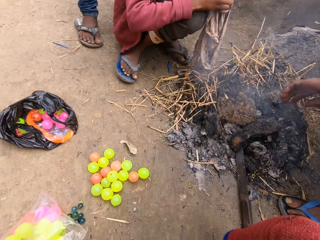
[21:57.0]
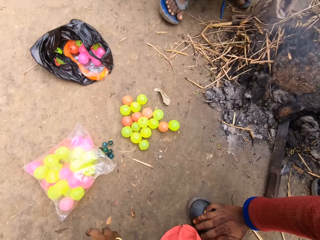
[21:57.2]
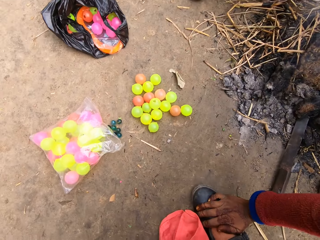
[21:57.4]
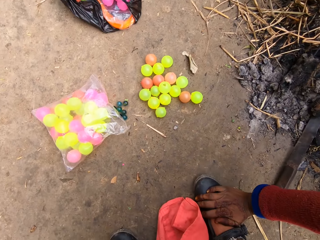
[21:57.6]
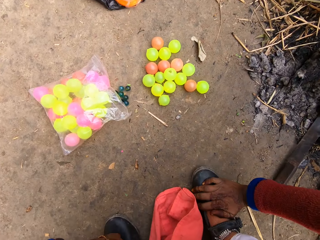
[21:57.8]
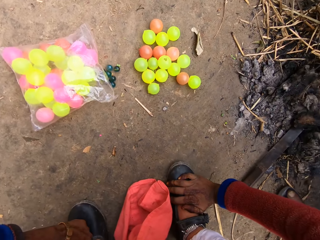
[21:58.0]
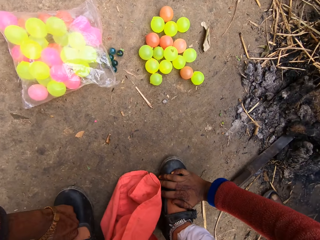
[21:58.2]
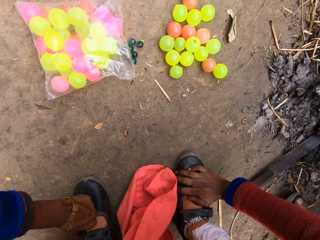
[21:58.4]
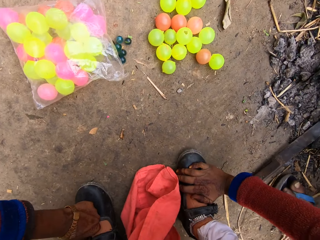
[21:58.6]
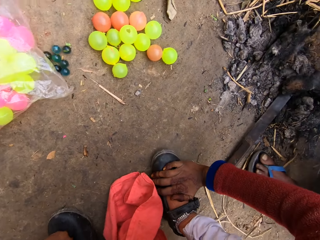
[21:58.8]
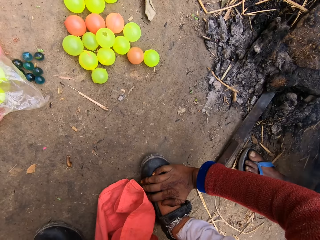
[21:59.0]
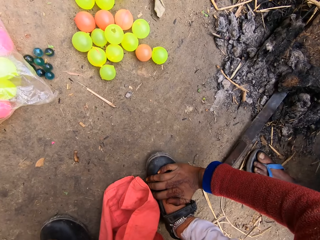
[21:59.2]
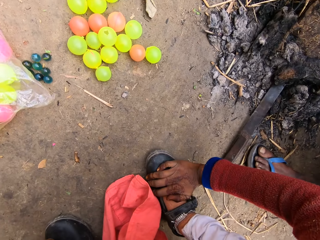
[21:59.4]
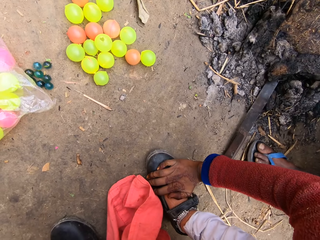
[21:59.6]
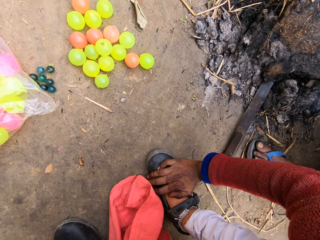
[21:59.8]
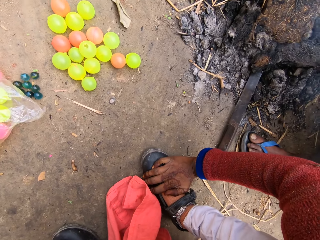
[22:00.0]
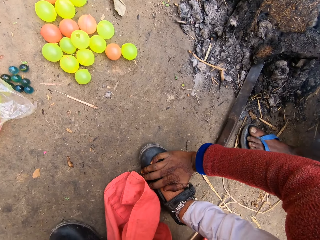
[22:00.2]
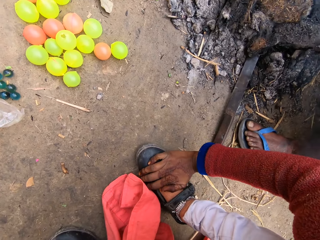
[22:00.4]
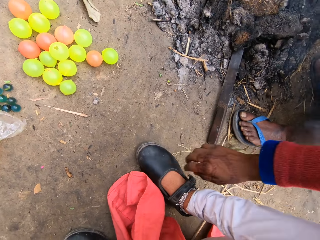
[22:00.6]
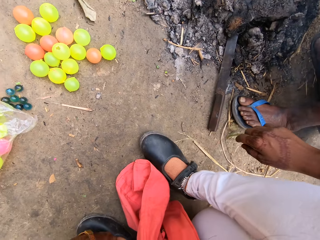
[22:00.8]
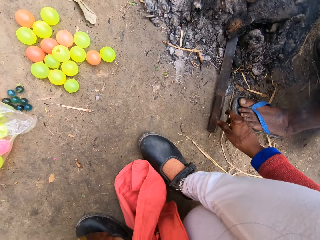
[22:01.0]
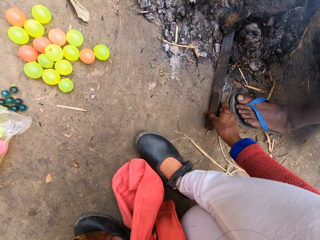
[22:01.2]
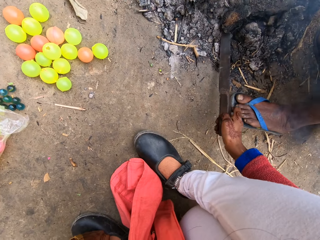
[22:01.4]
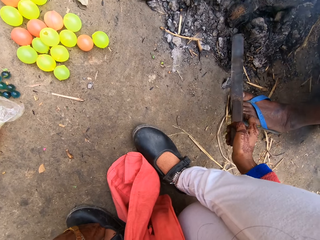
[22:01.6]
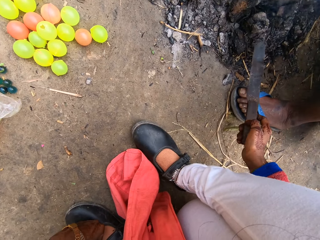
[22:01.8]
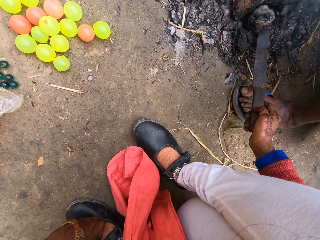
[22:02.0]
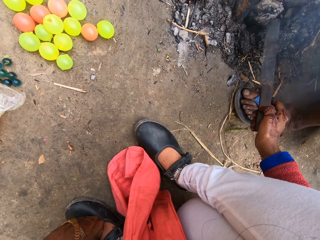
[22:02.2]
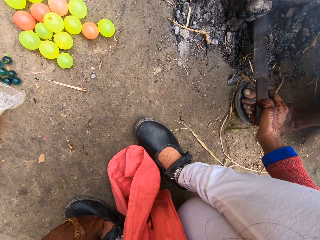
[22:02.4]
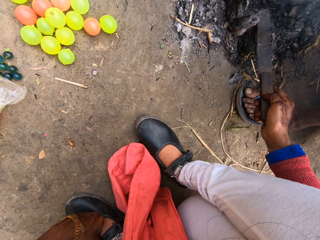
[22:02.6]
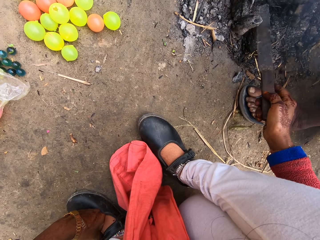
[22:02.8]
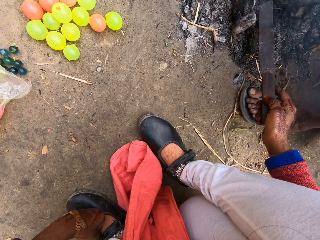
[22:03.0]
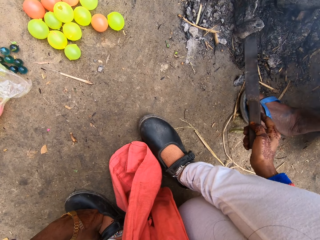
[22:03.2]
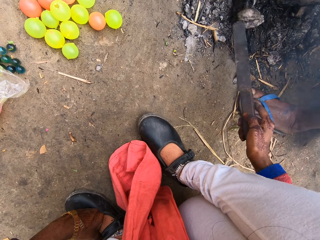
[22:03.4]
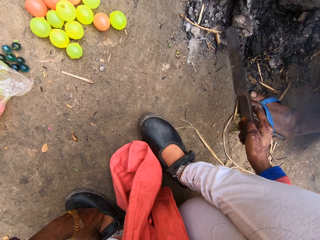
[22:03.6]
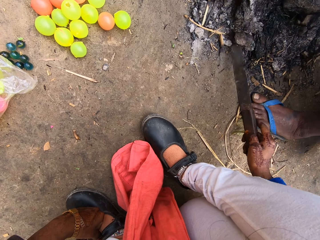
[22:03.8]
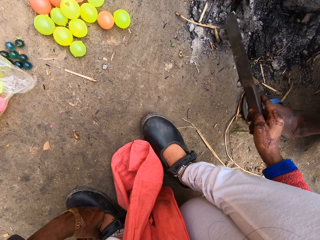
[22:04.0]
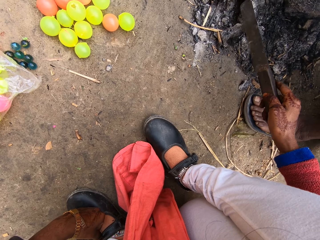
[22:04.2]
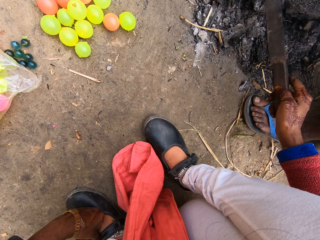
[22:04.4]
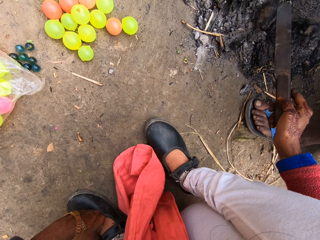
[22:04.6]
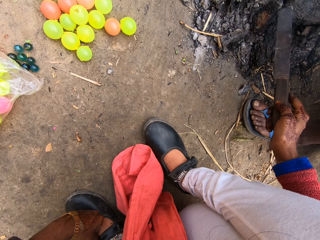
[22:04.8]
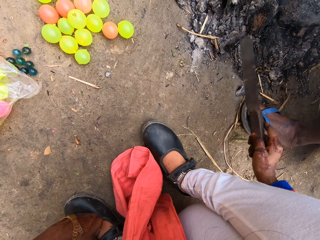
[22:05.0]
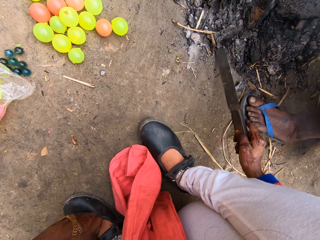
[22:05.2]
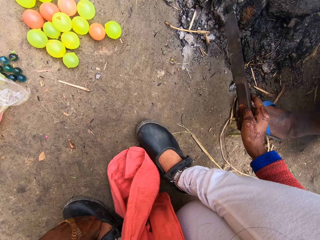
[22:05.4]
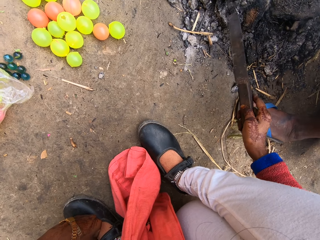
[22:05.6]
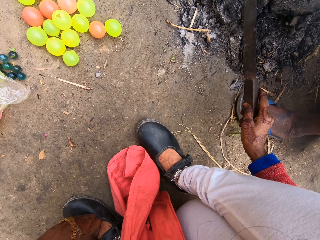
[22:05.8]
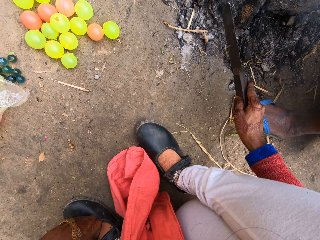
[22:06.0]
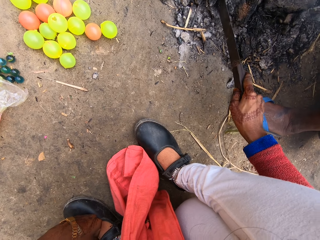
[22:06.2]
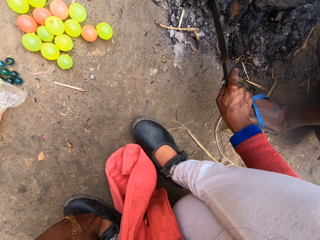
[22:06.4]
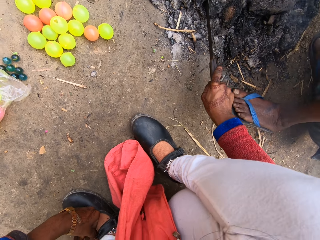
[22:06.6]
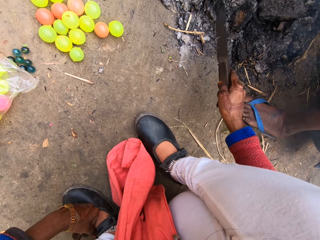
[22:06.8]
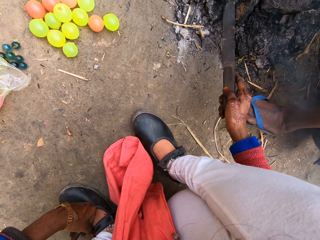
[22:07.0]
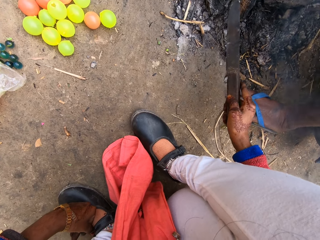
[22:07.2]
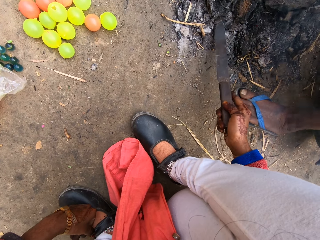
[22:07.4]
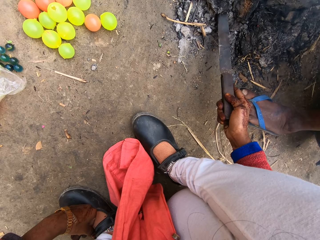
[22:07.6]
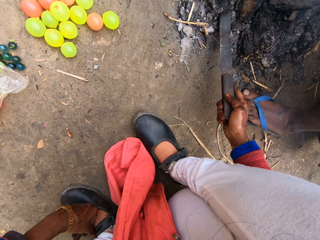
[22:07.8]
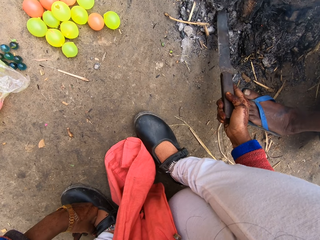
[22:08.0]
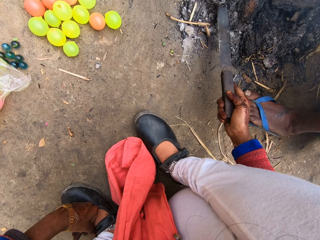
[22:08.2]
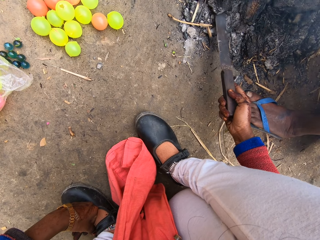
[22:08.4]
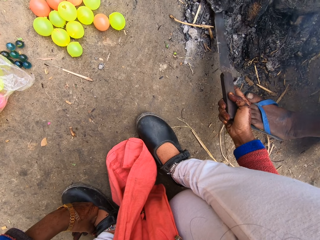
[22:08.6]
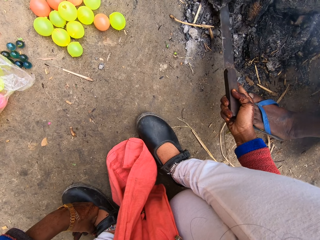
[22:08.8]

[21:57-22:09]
The camera wearer picks up the knife from the ground. They move coal with the knife.

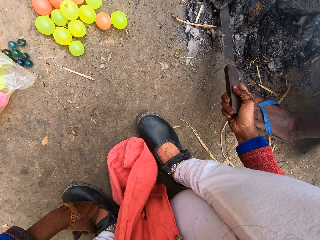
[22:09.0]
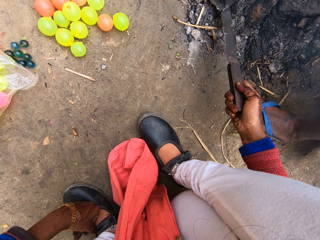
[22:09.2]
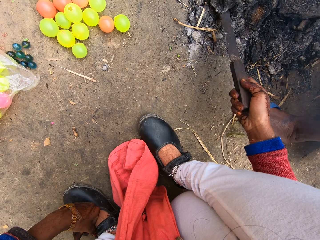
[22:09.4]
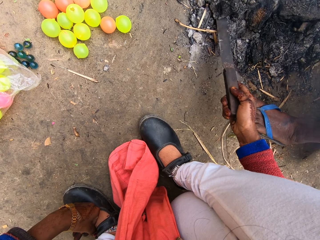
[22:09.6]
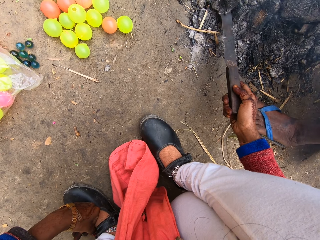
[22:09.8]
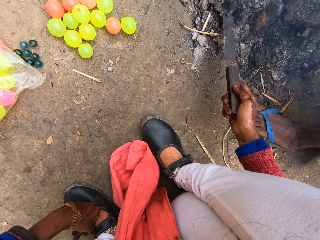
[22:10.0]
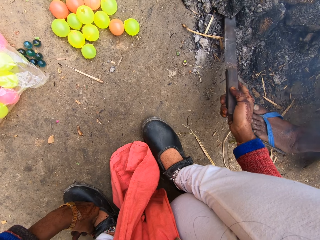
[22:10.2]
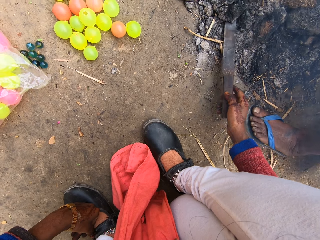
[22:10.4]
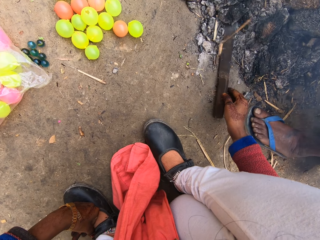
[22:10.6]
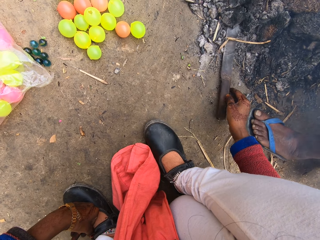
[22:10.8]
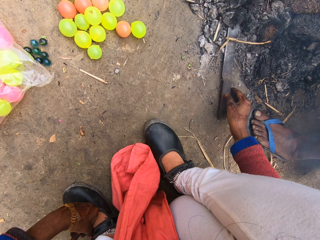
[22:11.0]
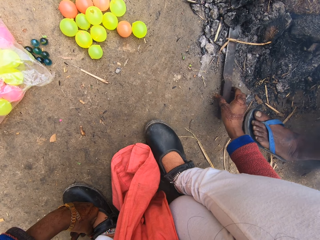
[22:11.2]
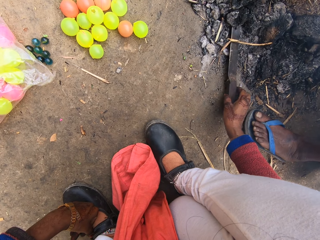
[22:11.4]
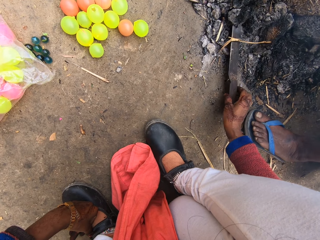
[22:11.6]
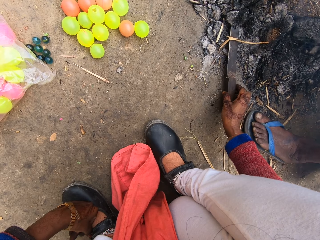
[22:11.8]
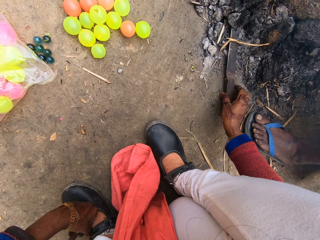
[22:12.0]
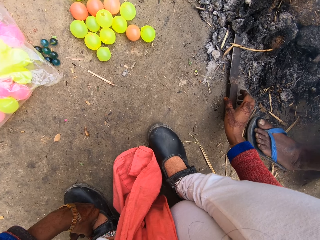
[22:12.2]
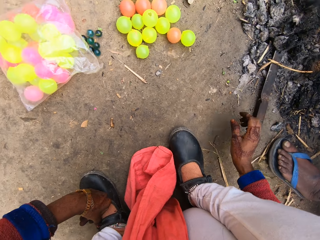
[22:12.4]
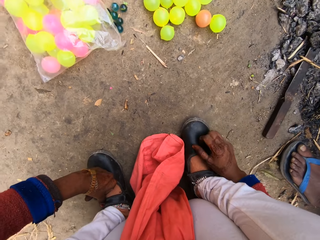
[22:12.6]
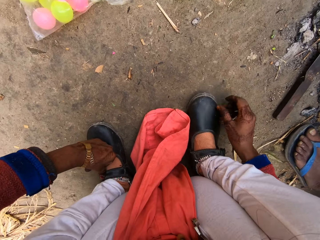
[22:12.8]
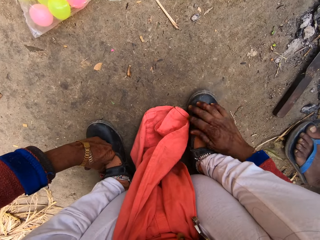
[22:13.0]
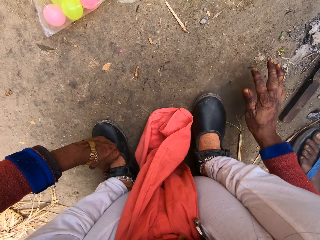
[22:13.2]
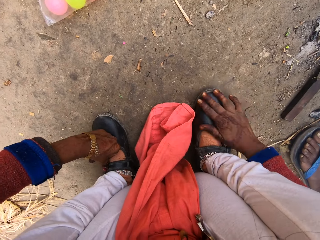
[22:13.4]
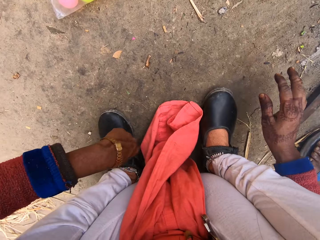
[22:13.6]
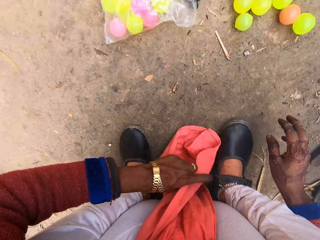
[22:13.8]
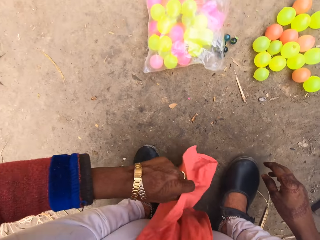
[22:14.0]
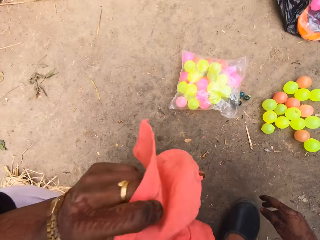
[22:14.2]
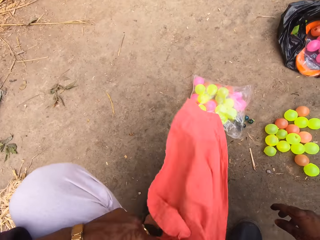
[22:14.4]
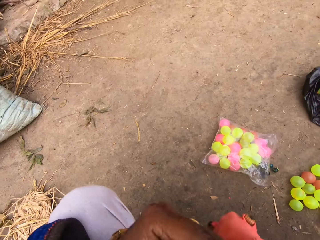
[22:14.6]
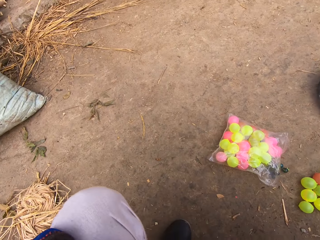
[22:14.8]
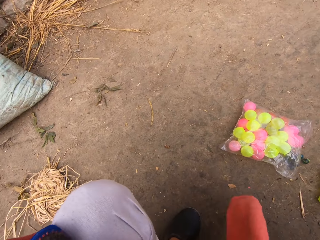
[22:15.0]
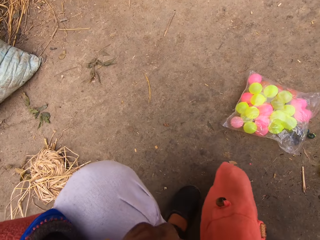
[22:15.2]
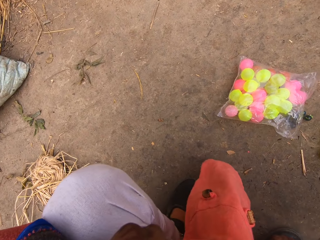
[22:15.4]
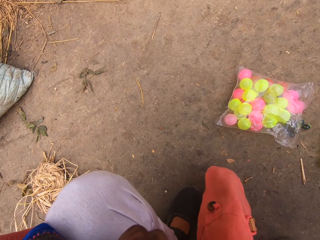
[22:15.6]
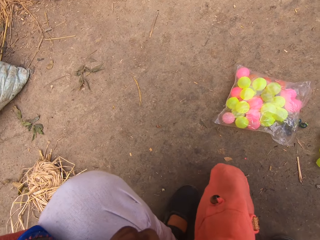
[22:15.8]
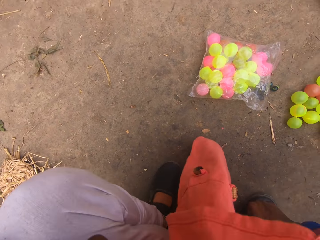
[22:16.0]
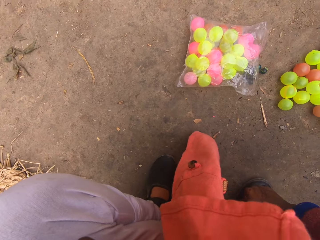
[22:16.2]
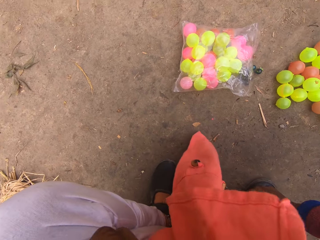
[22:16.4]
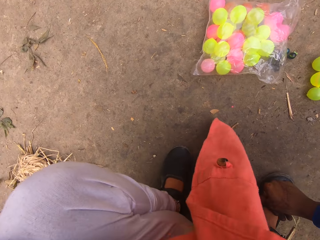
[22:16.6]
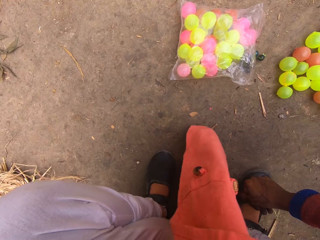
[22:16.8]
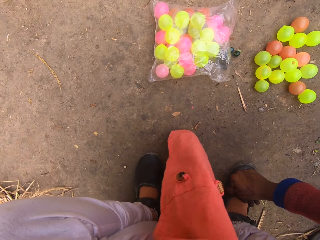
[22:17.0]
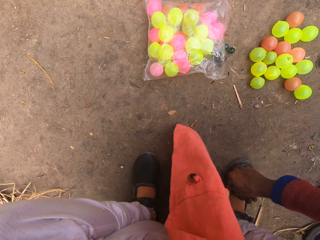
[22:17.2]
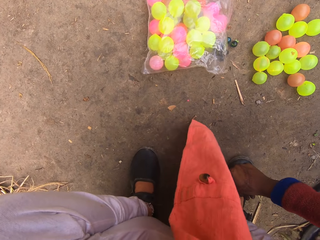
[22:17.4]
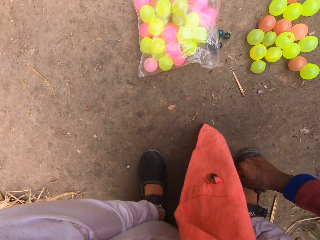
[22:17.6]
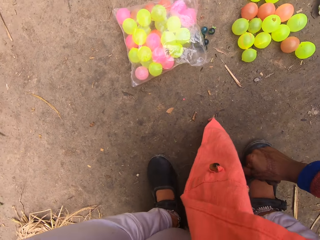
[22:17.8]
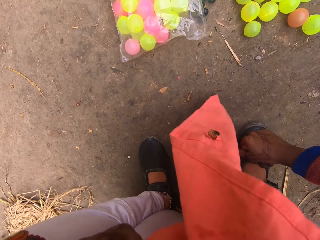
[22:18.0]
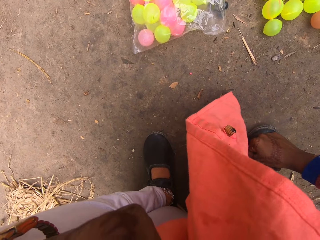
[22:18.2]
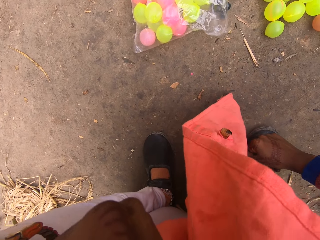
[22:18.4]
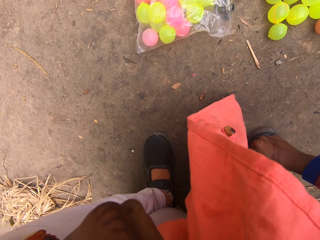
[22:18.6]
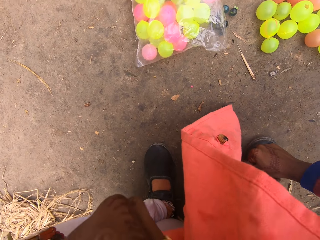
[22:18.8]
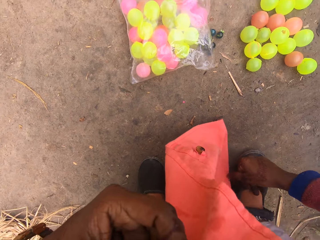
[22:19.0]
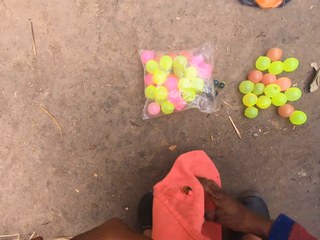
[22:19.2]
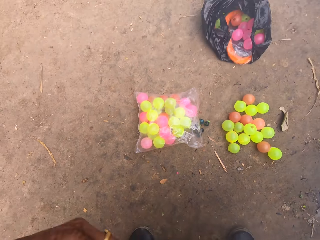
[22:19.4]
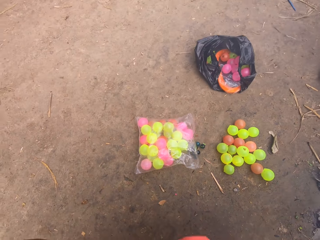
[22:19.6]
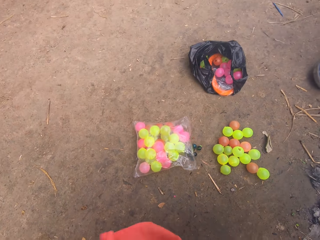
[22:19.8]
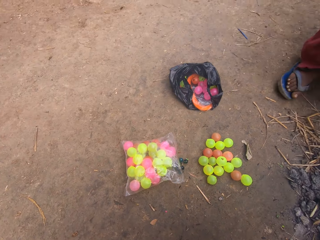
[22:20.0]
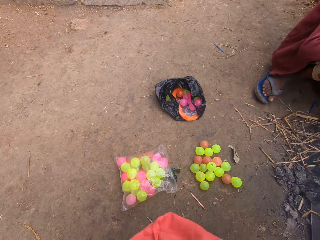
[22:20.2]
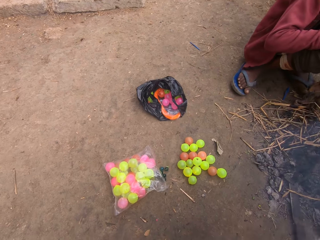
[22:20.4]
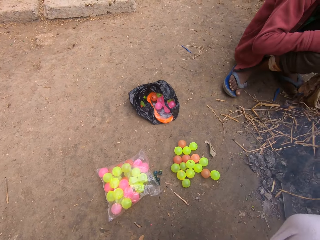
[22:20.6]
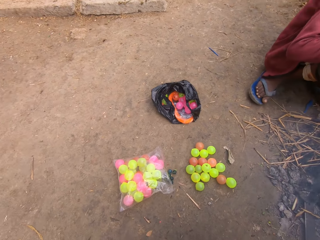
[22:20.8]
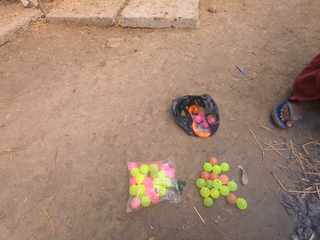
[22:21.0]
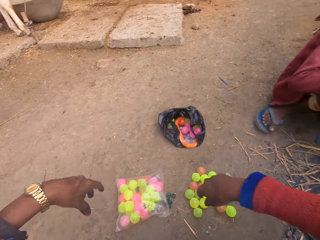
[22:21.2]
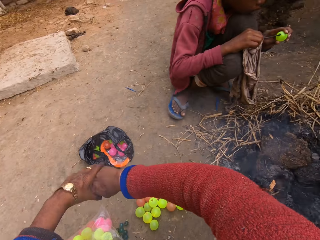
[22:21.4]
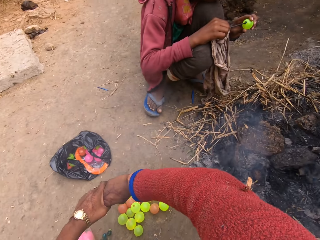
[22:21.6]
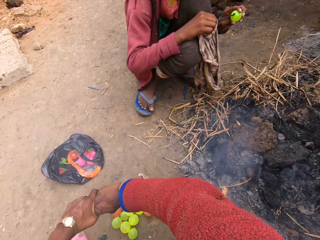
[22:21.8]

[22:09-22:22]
The camera wearer drops the knife on the ground. She cleans her shoe with her hand. She taps her shoes with her hand. She lifts her cloth and shakes her cloth. She cleans her nose with her cloth. She shakes her cloth.
